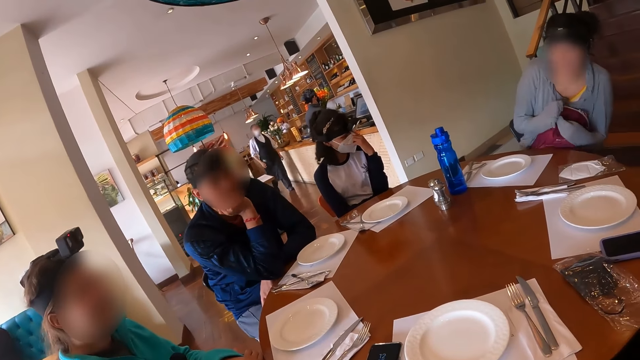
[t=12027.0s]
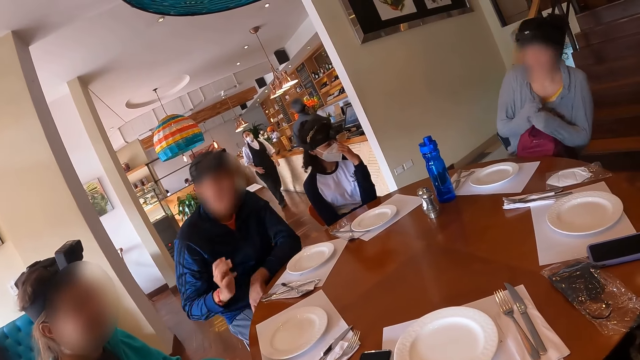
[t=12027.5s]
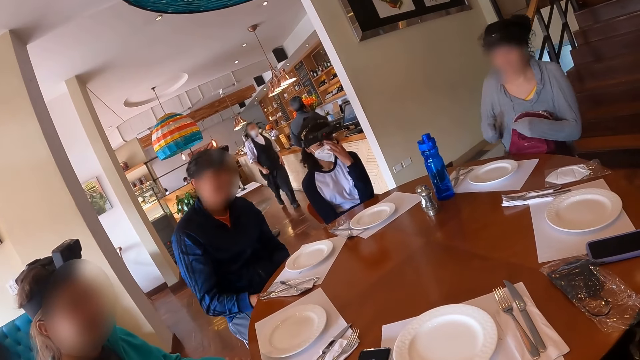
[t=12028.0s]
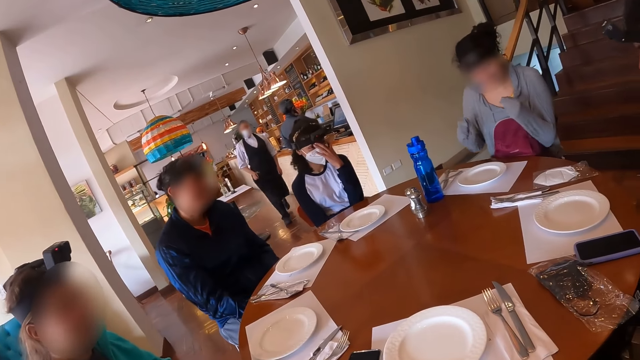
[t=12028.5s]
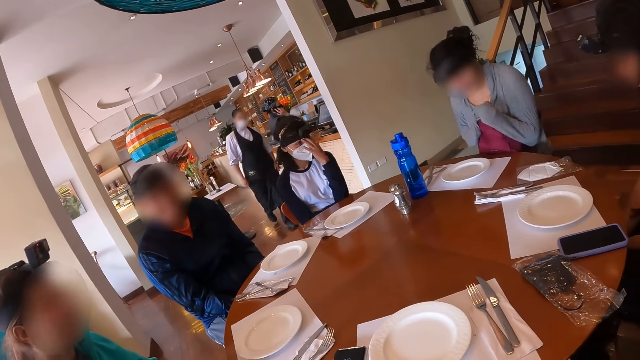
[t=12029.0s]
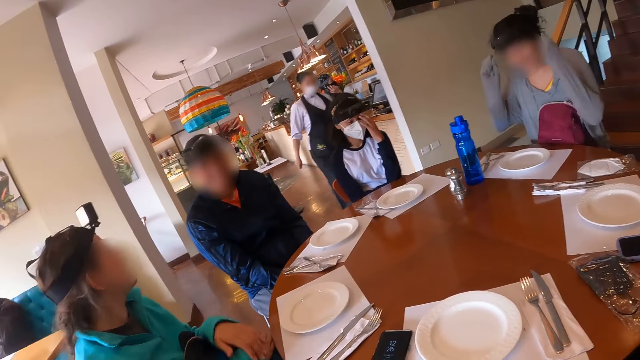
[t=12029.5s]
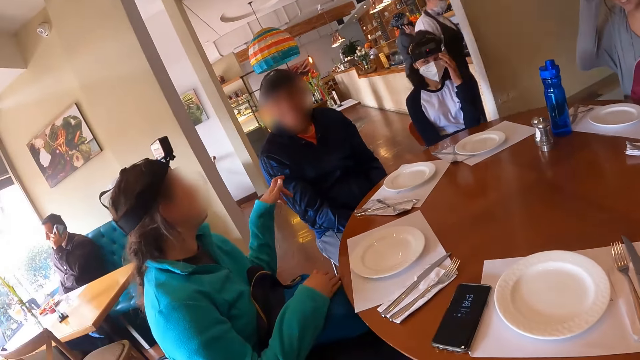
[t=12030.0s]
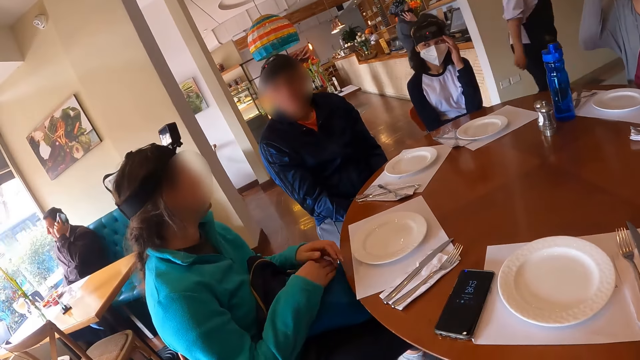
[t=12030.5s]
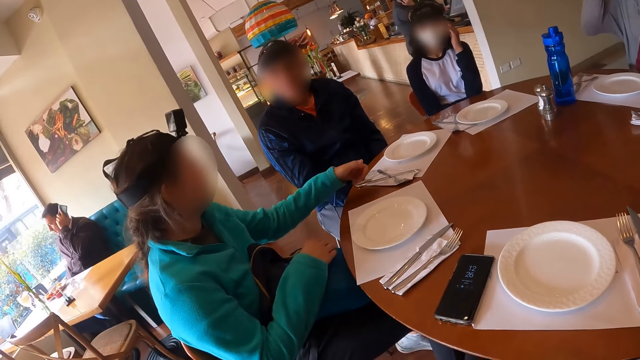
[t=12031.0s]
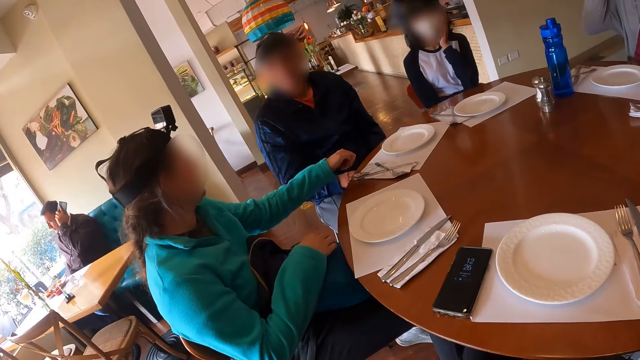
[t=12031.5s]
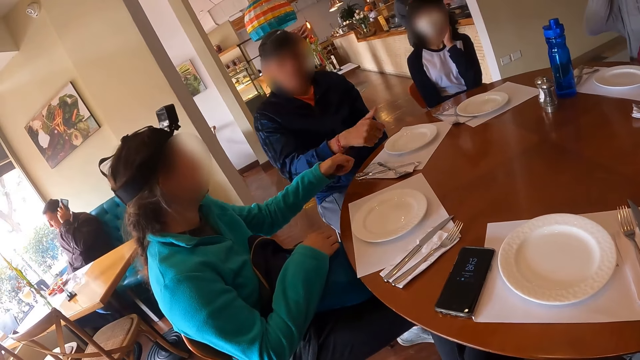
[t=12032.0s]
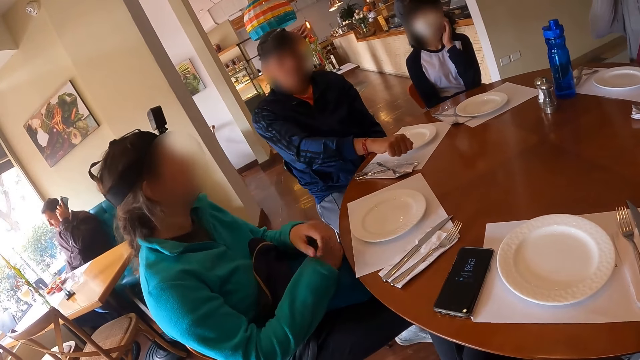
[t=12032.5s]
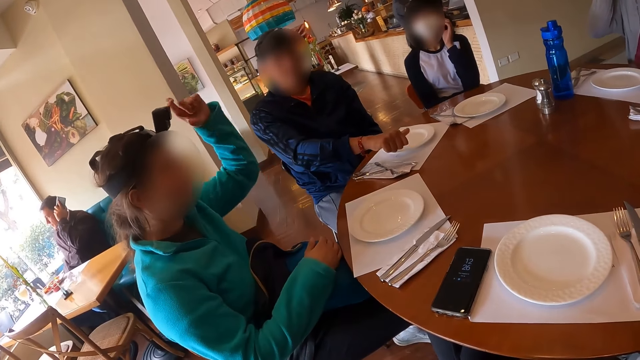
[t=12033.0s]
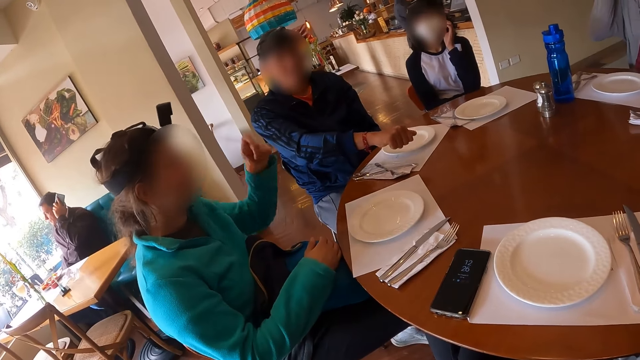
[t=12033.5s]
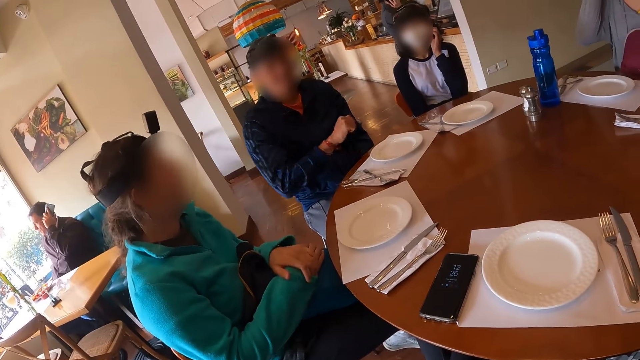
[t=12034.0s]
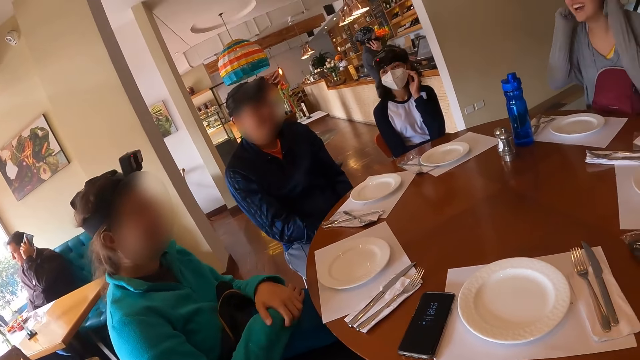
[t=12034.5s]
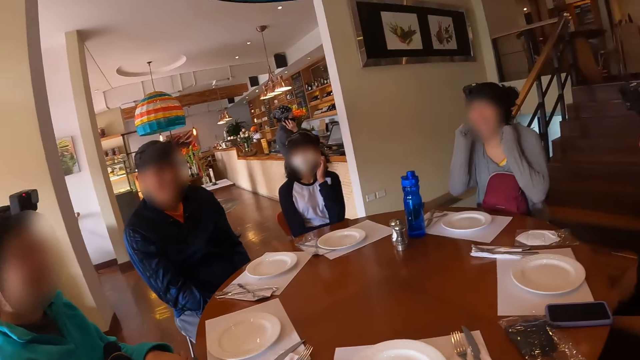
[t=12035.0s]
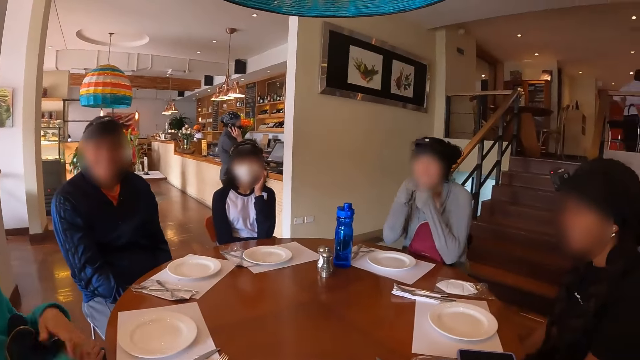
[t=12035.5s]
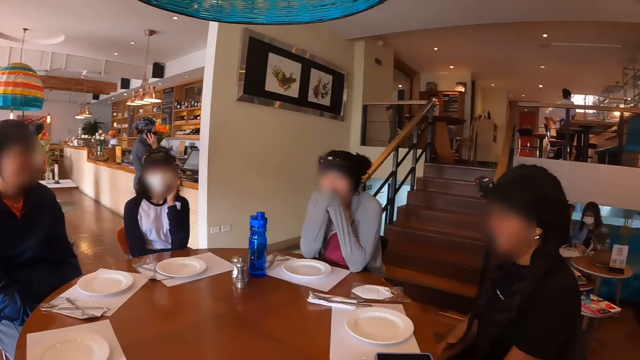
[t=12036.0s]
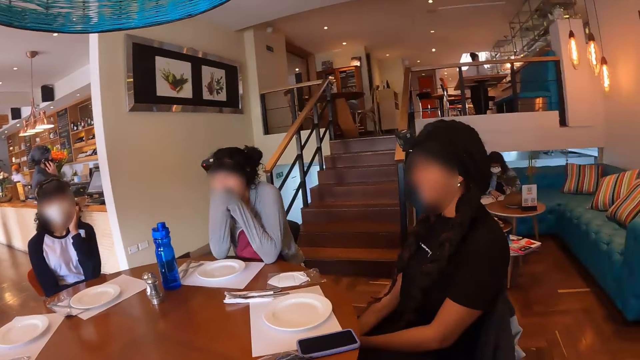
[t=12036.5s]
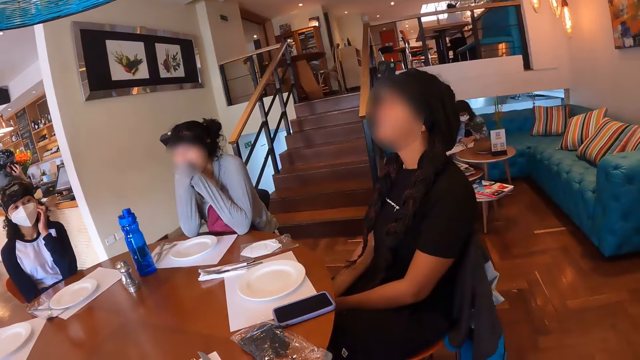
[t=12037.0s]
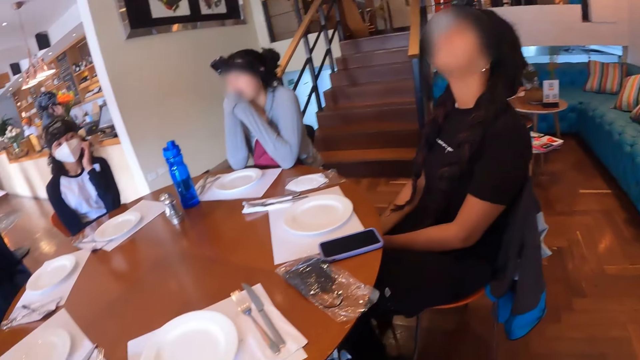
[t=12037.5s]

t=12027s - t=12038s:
A woman moves on the chair. The camera wearer looks around the area. Another woman uses a hand gesture. A man uses a hand gesture. The other woman uses a hand gesture. The camera wearer looks around the area.
